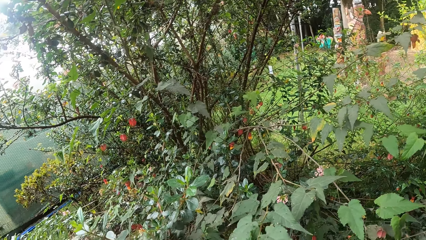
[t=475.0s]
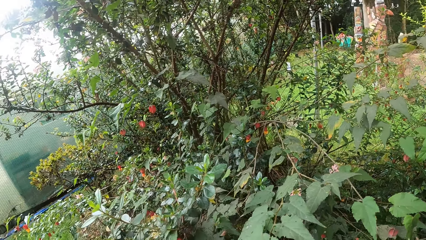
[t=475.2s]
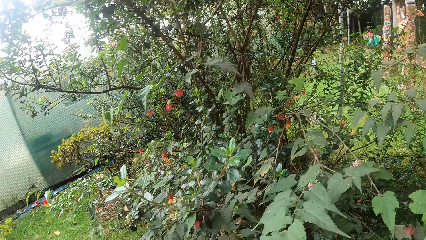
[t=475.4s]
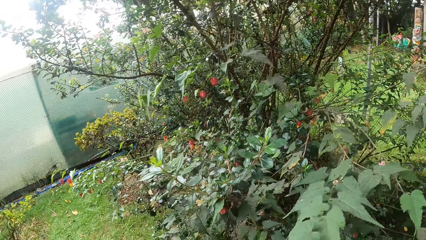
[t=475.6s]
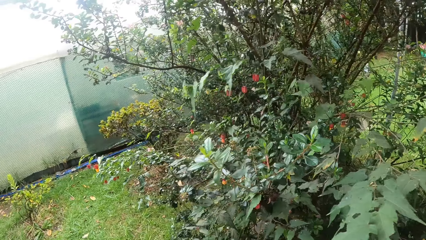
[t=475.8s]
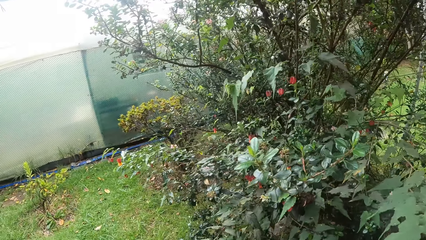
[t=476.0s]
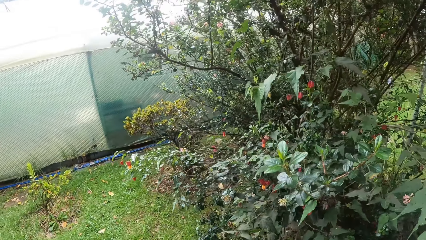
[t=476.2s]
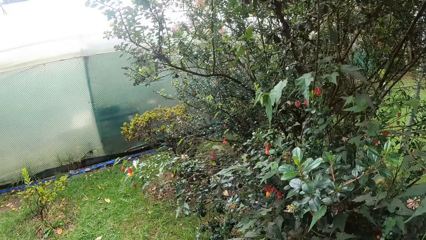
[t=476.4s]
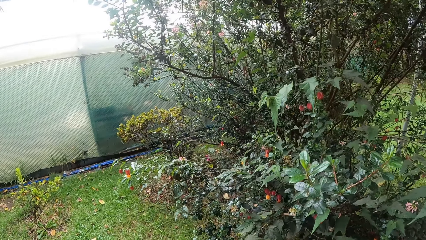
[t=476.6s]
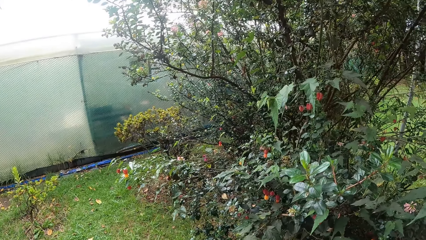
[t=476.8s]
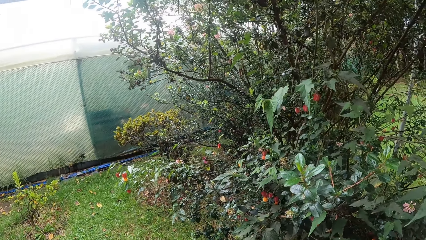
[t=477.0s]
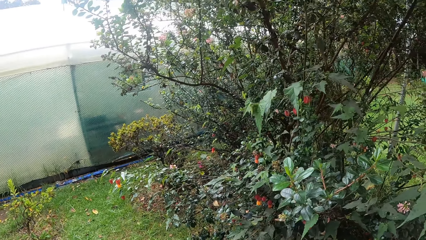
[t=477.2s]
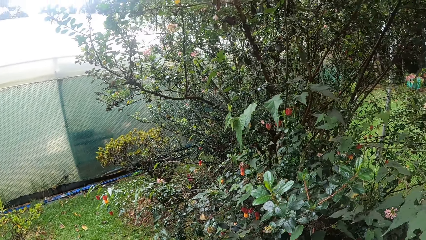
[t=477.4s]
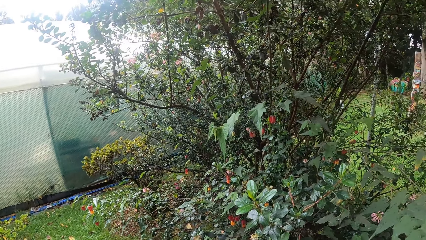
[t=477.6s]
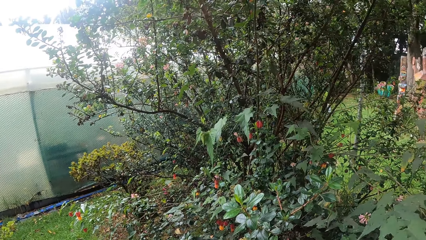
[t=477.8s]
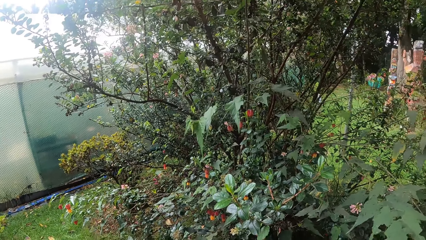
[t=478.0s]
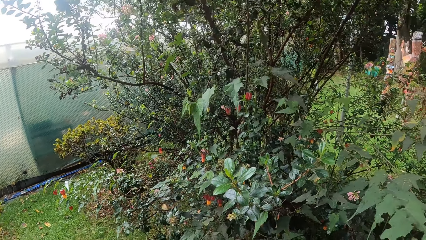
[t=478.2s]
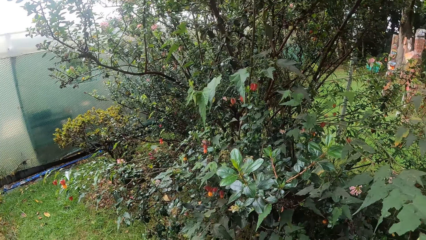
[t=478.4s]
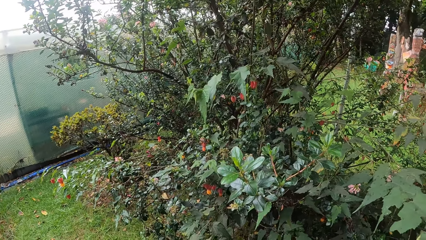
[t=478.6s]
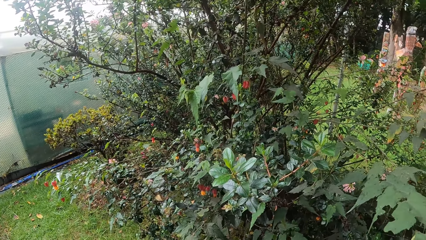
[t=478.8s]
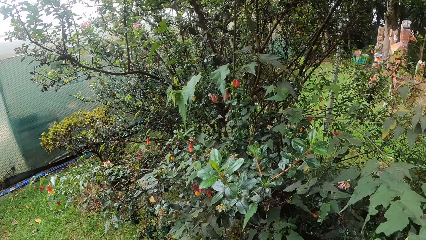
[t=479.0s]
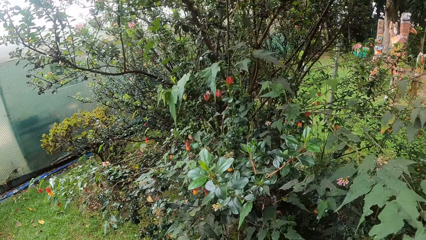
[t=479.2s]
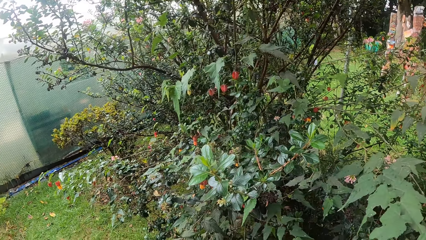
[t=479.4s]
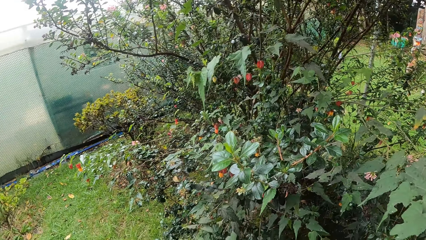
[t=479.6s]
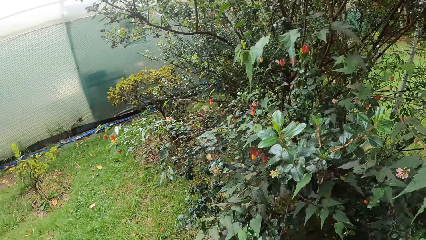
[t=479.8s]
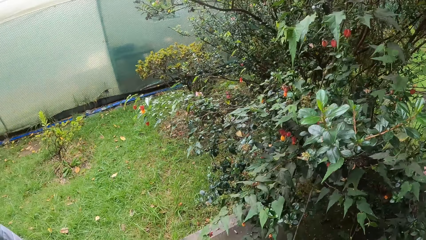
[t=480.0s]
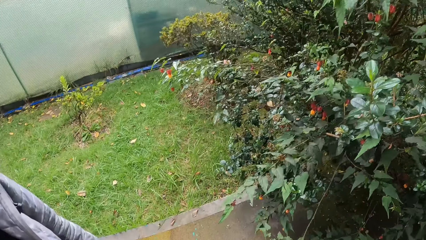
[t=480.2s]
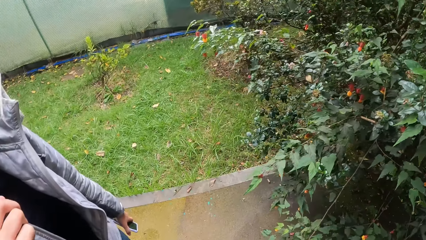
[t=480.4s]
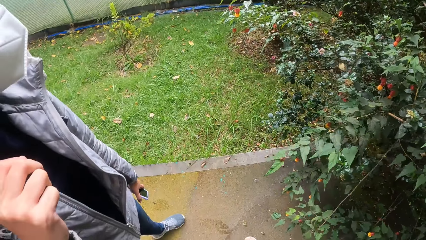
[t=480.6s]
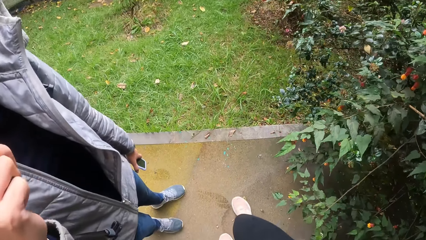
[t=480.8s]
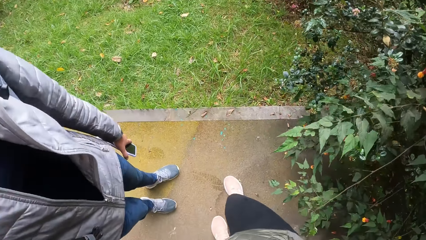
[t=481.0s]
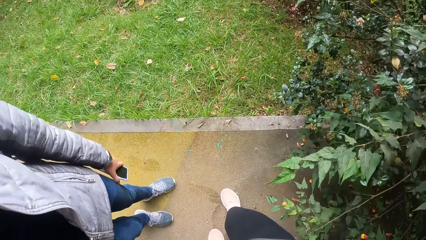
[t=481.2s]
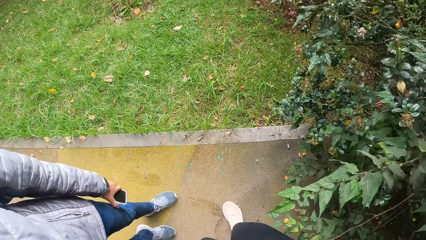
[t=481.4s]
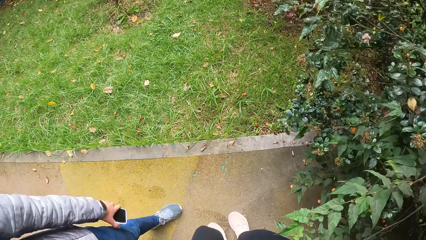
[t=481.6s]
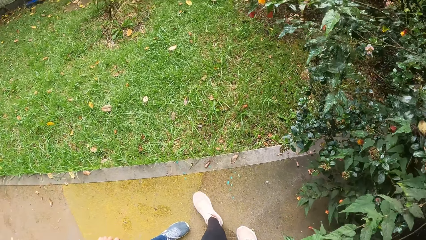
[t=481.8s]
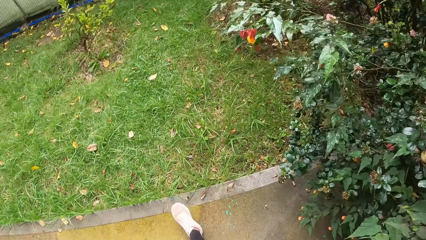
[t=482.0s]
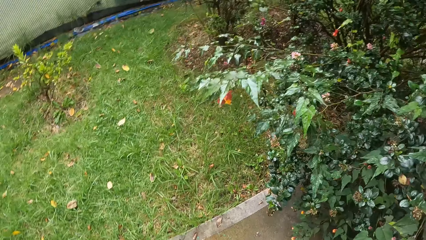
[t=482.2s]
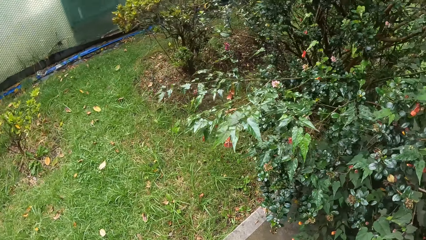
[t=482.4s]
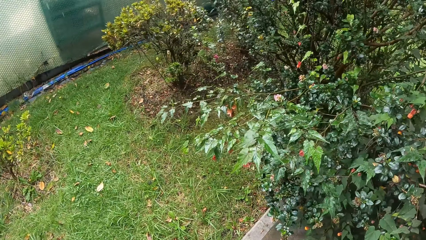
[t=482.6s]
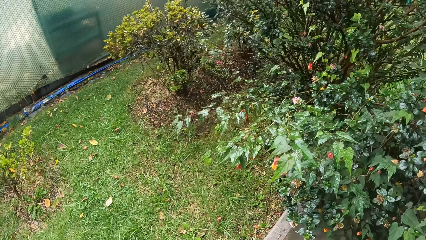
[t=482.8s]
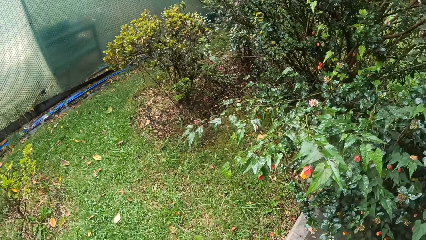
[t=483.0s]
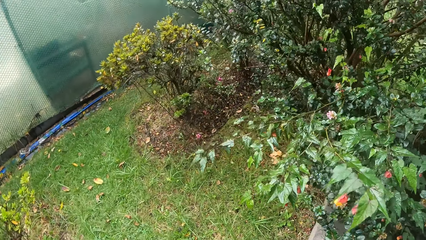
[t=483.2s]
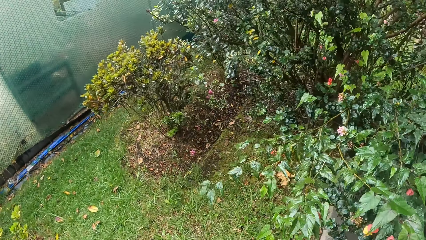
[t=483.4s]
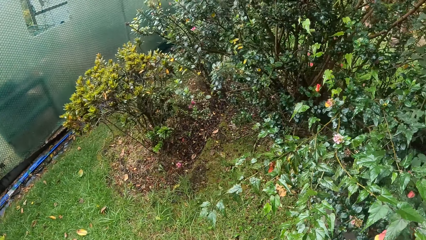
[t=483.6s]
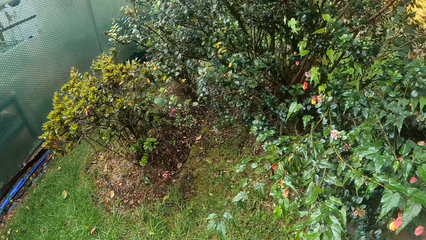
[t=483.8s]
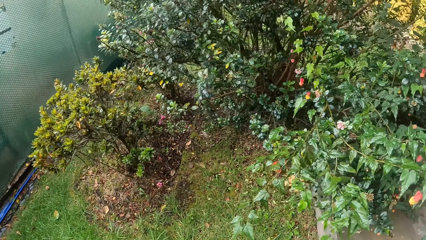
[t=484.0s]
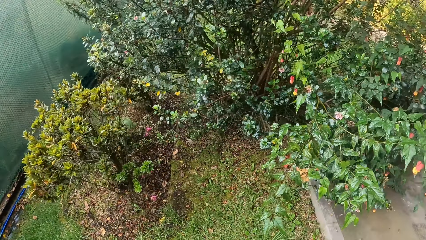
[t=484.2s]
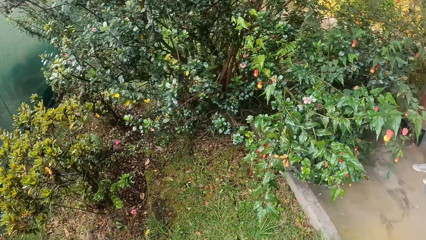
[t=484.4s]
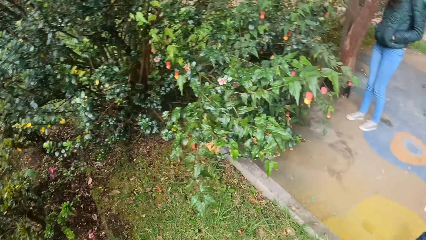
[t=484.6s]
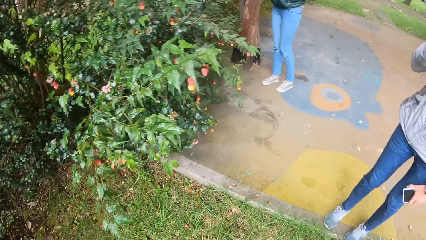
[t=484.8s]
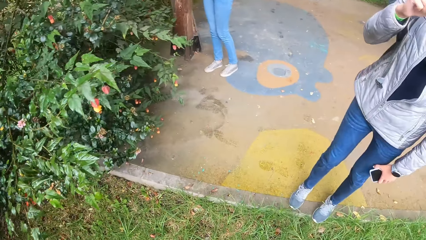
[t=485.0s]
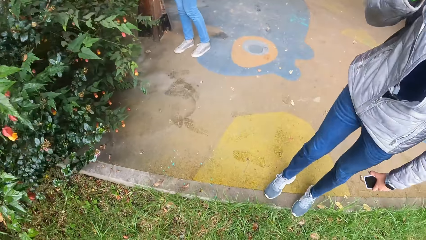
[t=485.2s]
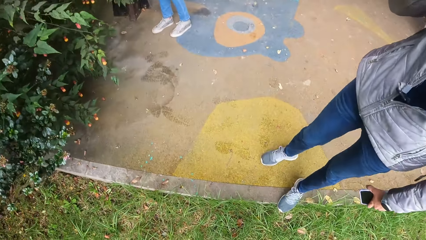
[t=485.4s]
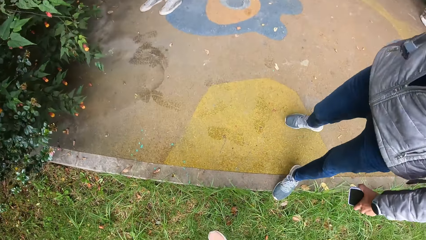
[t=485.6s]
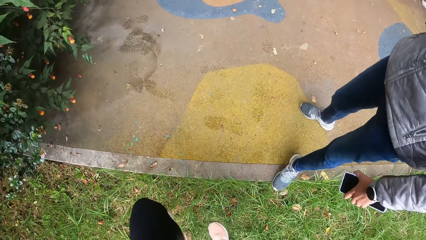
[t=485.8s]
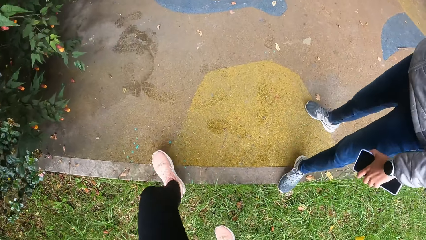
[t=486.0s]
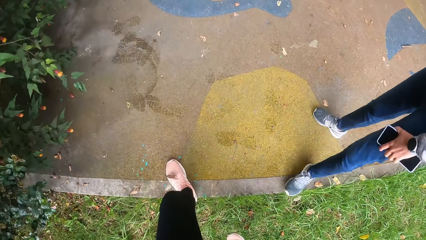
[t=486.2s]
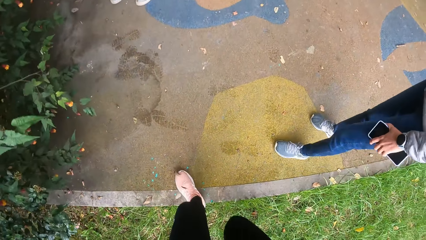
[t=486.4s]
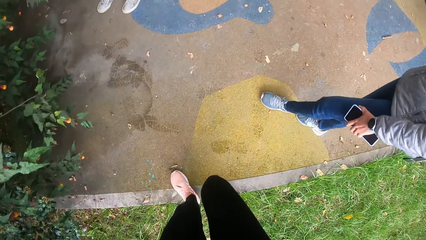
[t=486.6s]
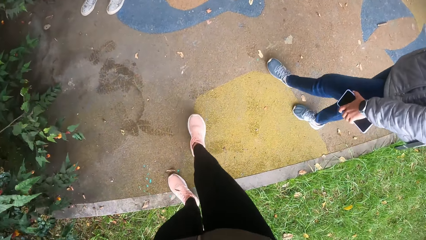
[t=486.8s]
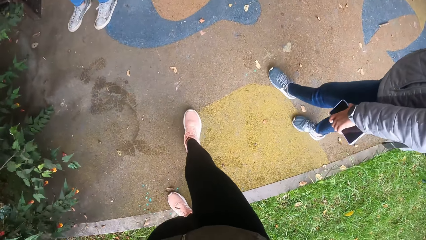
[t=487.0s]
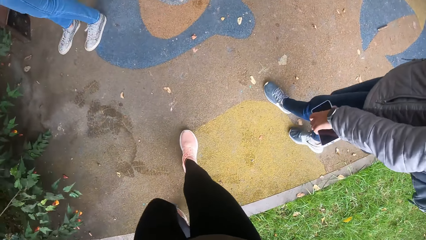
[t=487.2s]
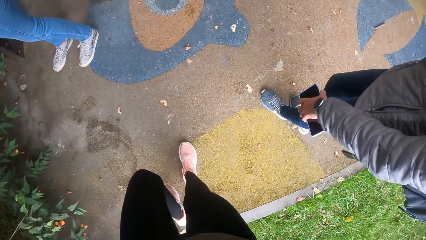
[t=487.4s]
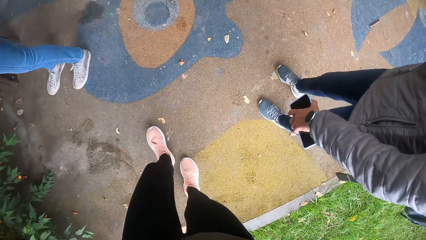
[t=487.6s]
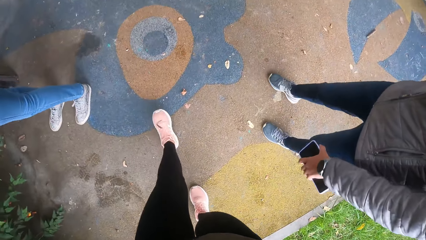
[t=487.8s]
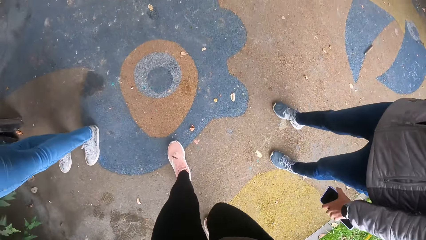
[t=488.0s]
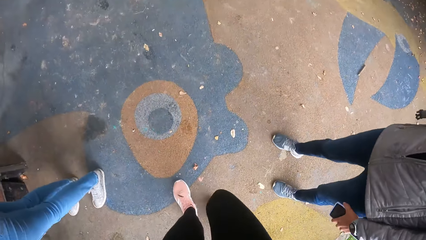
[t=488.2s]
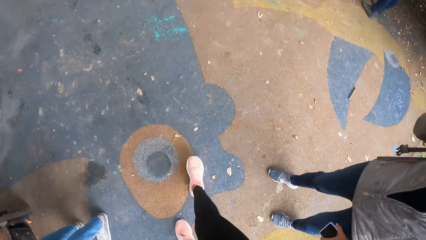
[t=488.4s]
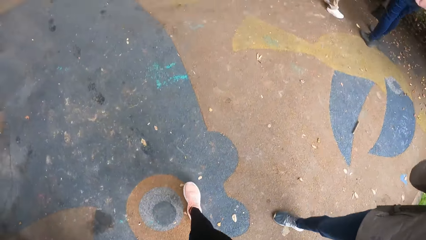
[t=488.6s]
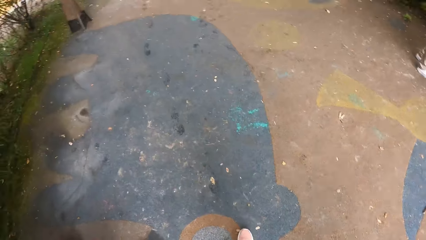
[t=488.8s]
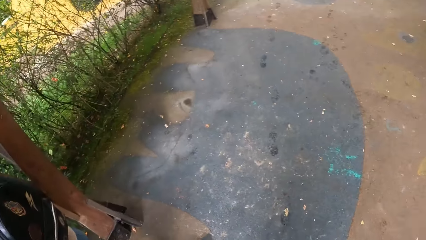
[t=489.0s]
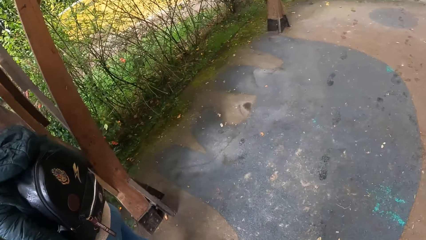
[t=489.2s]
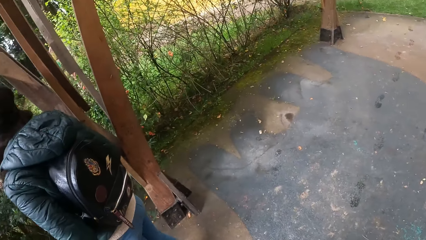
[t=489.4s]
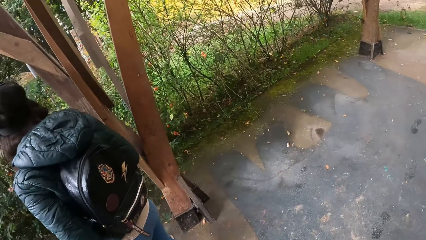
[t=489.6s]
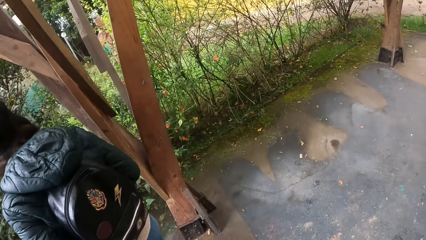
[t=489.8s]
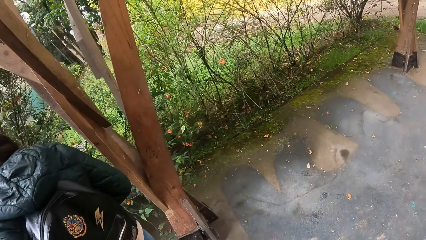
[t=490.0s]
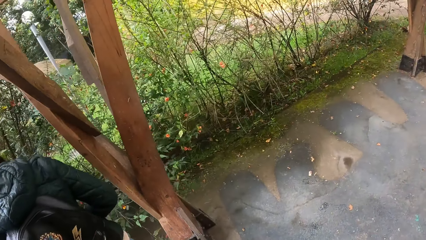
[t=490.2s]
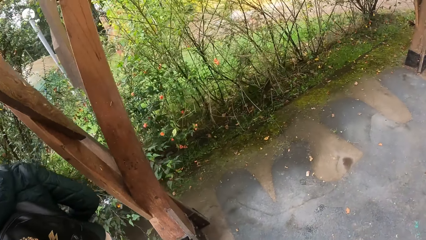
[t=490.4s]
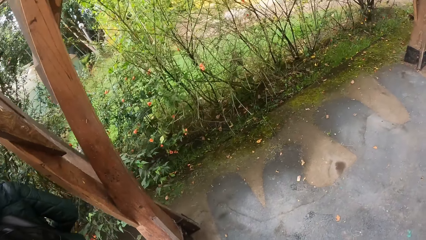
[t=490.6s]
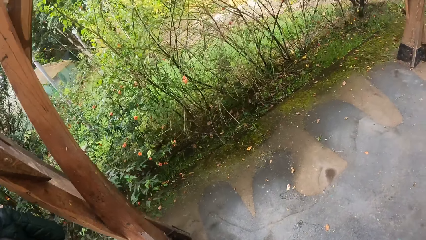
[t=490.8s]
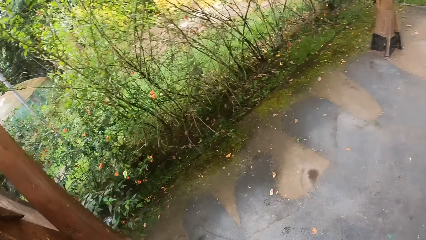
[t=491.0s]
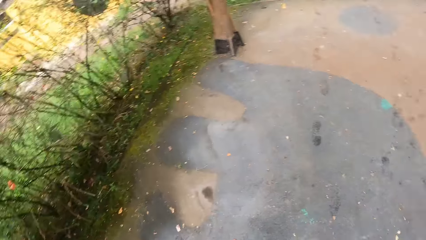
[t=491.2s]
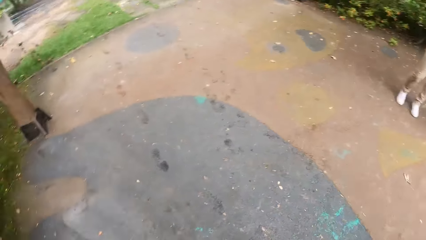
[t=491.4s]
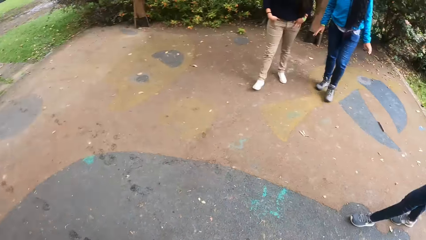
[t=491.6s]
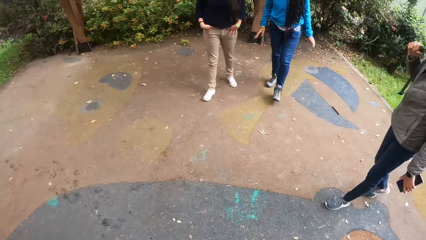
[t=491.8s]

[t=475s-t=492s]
The camera wearer looks around. They step on a lawn and walk into the porch.
